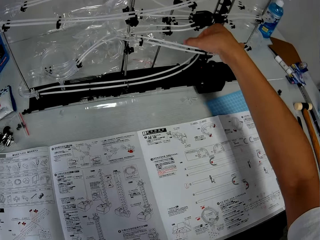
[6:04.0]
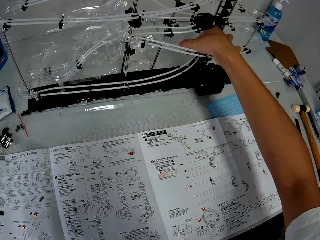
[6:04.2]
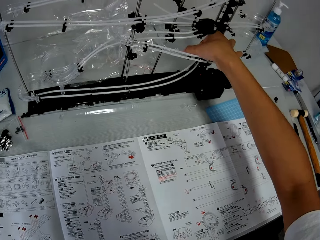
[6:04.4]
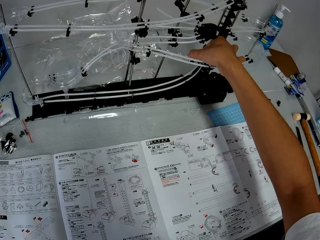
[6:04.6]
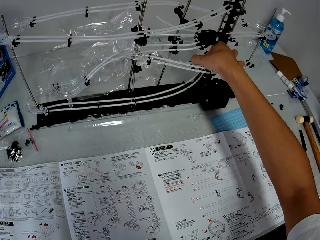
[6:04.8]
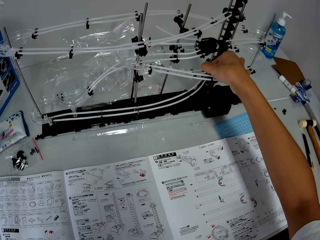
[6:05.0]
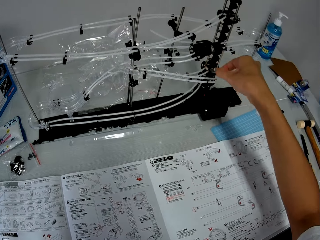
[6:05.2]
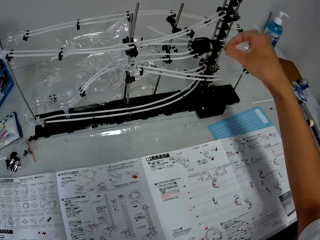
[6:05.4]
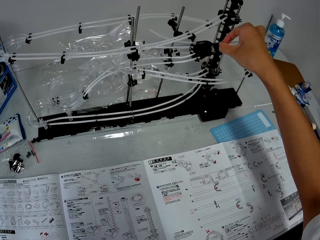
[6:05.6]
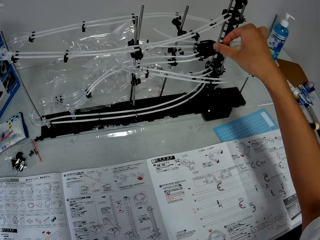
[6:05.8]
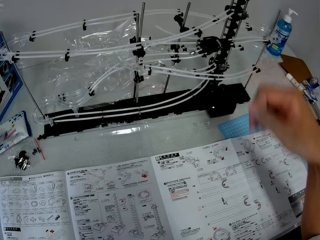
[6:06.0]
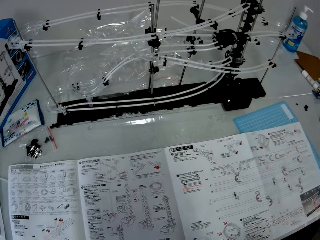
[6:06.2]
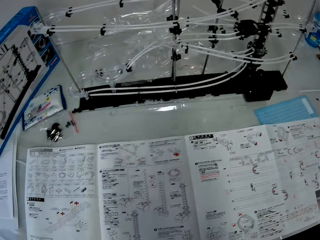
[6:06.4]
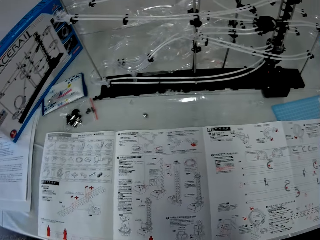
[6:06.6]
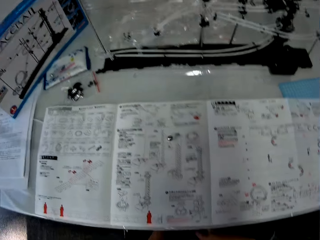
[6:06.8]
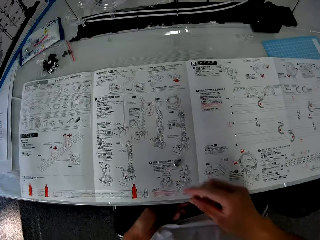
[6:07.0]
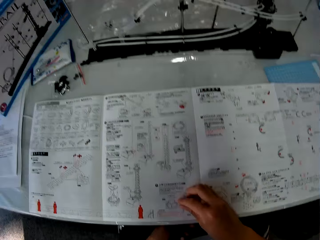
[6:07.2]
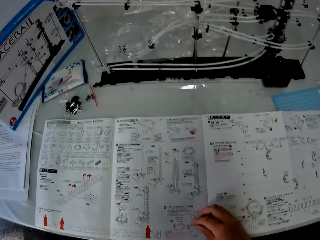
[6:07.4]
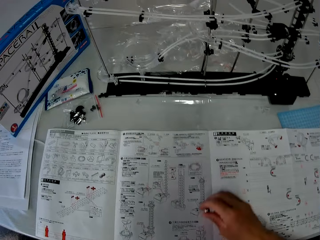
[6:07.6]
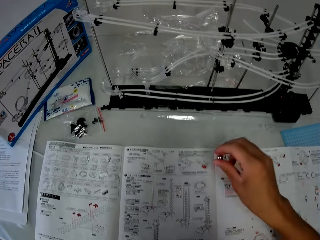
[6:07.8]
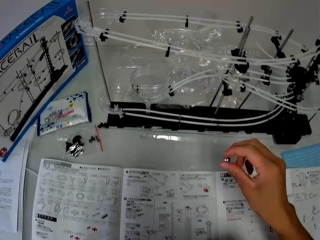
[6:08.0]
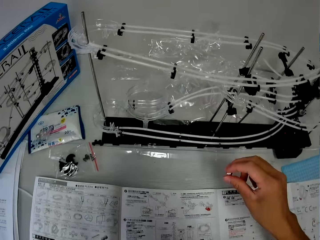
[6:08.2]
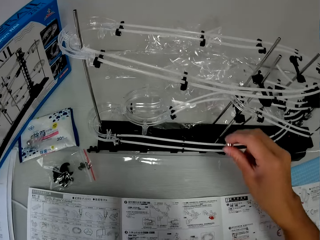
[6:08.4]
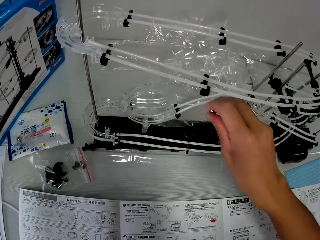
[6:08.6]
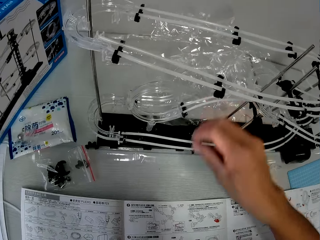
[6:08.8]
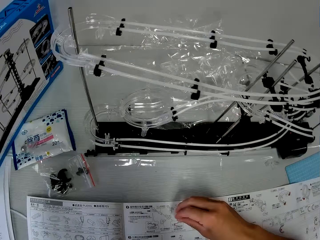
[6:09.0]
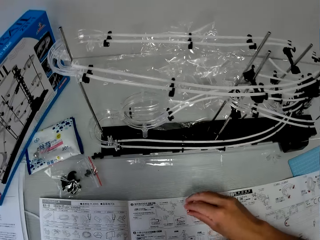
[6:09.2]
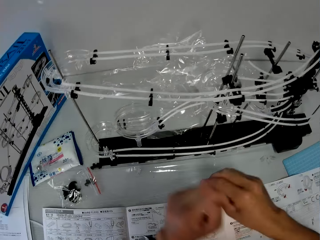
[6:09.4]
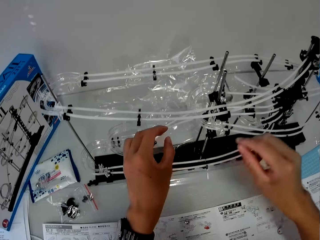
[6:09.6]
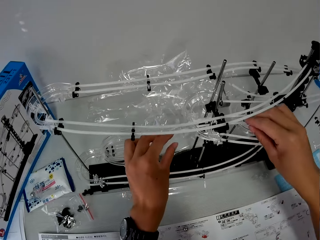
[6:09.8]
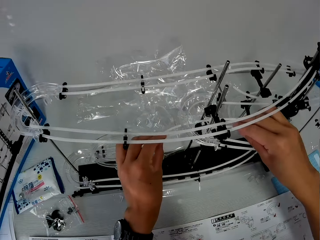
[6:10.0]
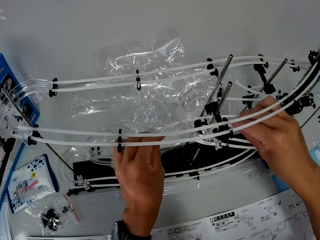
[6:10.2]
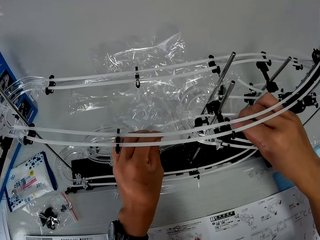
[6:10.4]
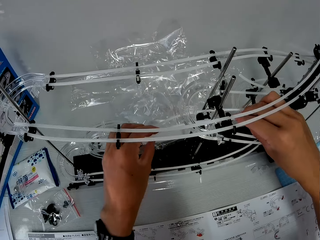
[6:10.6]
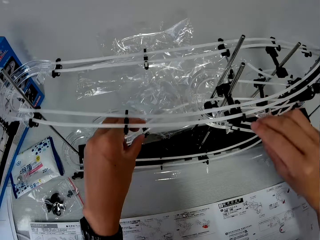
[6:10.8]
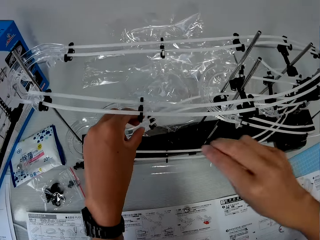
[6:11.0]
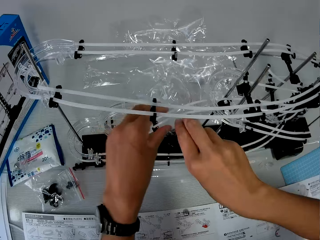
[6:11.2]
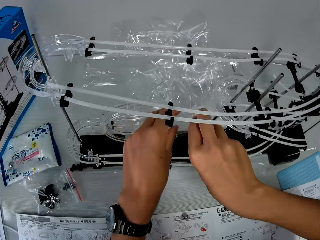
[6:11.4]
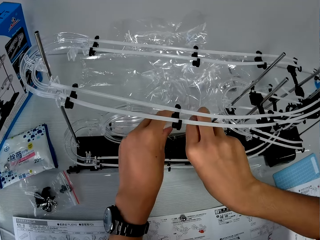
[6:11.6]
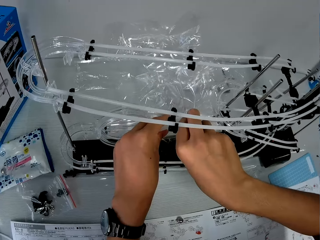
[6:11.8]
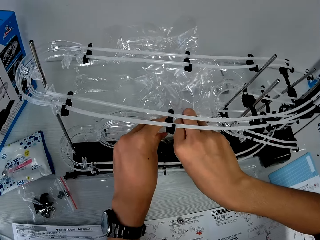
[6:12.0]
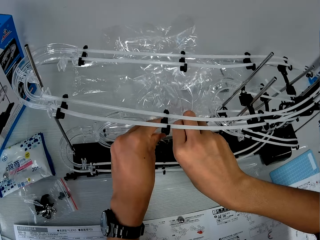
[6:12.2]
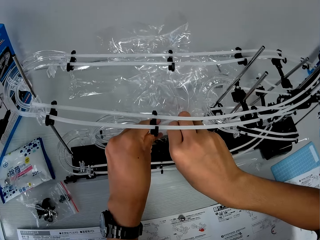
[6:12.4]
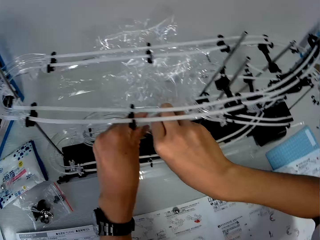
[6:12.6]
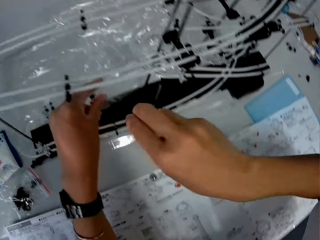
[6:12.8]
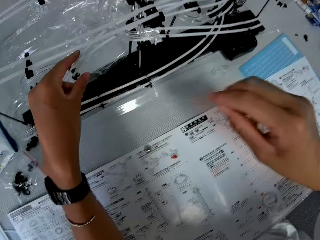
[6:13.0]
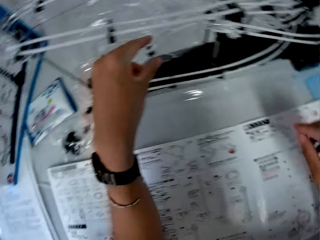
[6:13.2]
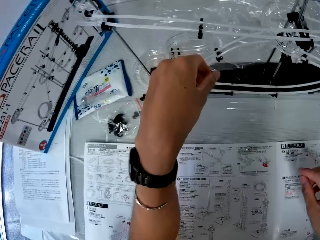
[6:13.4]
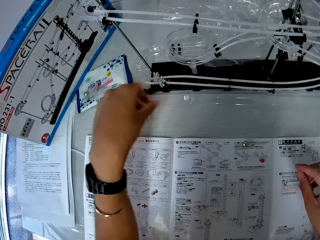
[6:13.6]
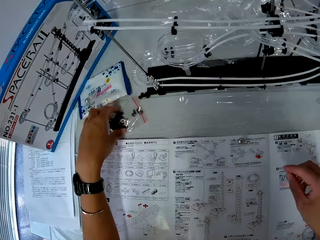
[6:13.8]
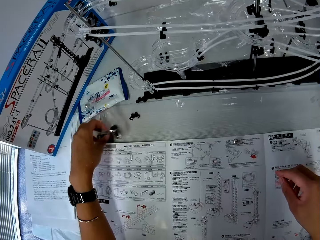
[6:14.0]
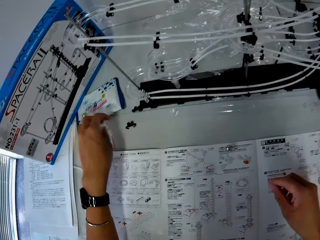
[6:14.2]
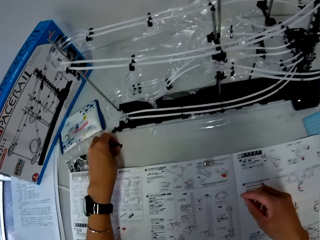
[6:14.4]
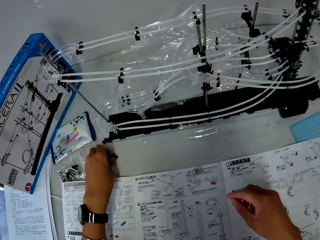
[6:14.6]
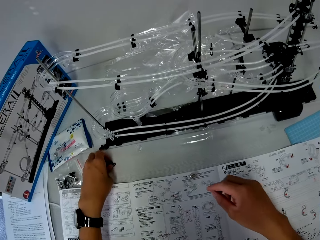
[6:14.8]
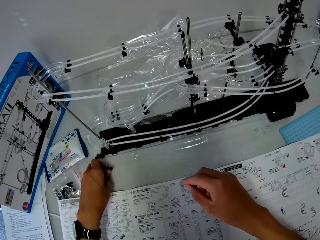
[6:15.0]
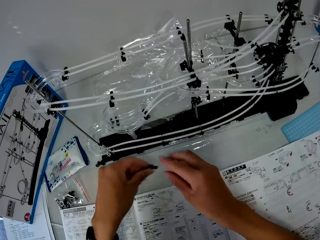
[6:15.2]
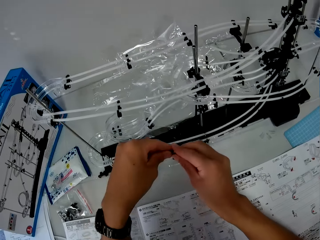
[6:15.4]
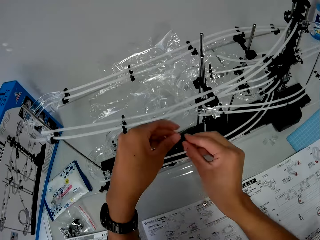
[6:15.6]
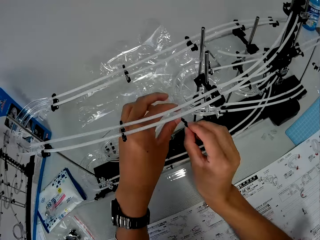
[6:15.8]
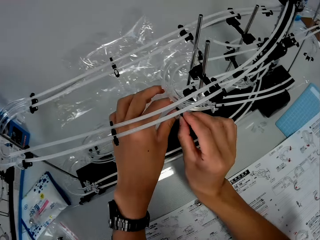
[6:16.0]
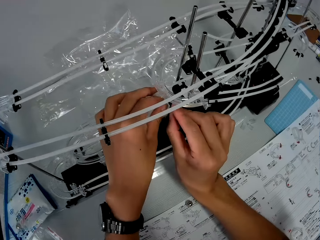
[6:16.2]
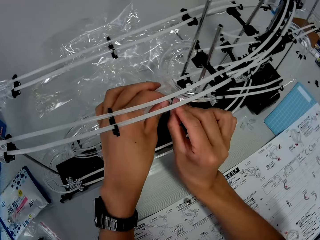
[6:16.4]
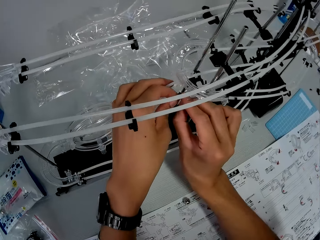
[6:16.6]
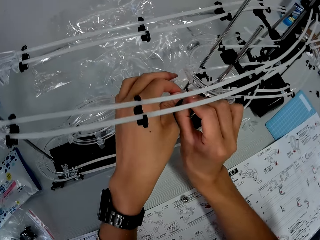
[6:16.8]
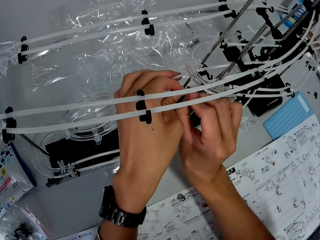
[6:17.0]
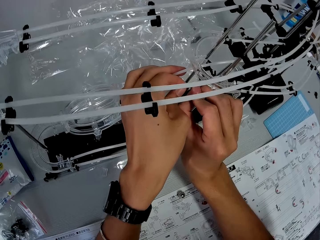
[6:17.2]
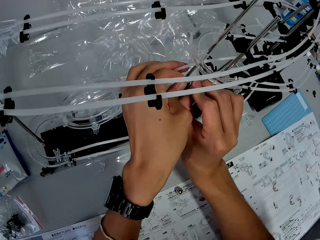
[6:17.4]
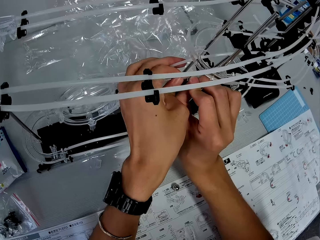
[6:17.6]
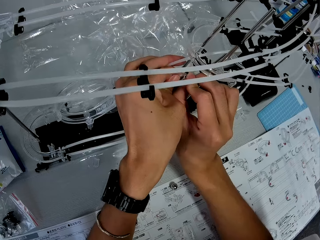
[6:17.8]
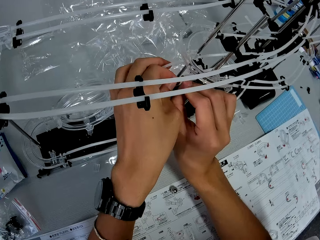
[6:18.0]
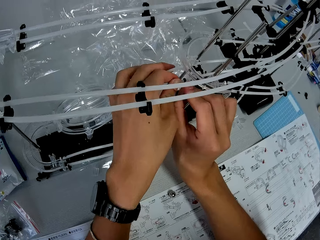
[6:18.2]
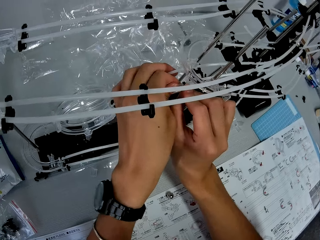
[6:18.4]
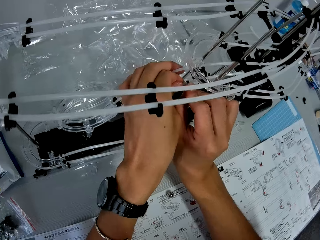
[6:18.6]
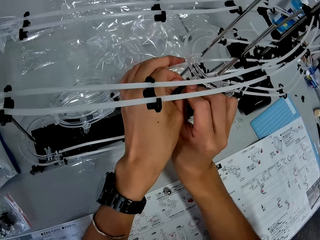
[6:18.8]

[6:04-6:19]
The camera wearer picks up the steel ball from the rails. He releases the steel ball on the rails, on the fork part. He catches the steel ball from the space rail with his left hand. He picks up the steel ball from the table with his right hand. He drops the steel ball on the table. He adjusts the rails with his hands. He moves a pack of space rail pieces on the table with his left hand. He picks up a rail stand from the table and fits the rail stand on the rails.

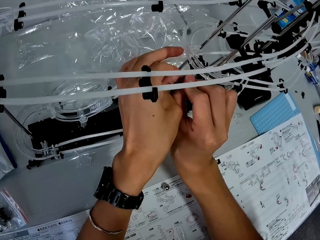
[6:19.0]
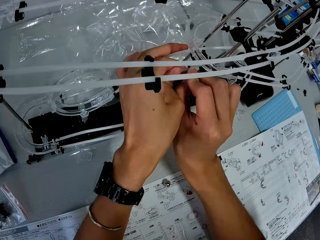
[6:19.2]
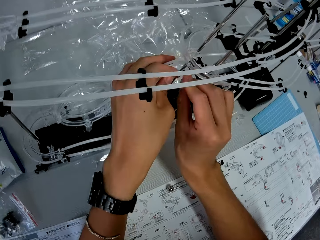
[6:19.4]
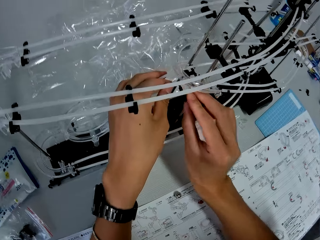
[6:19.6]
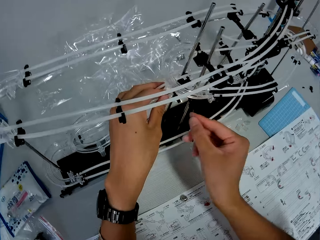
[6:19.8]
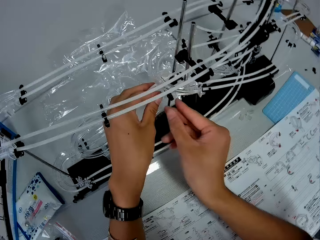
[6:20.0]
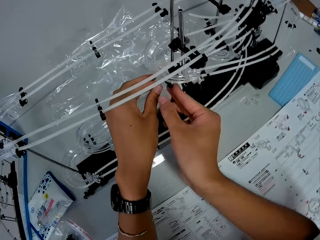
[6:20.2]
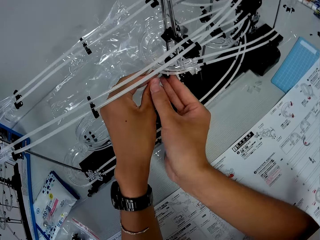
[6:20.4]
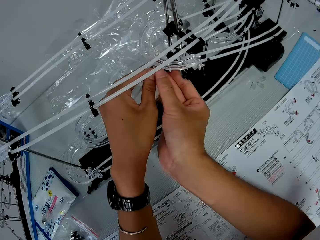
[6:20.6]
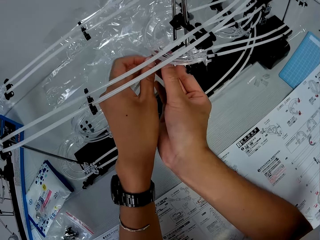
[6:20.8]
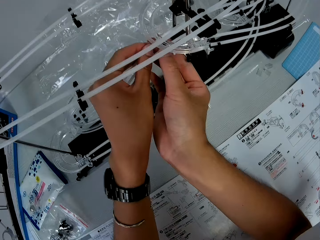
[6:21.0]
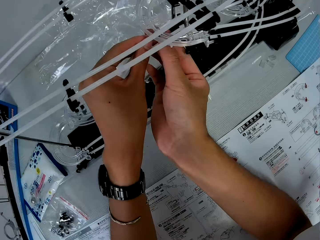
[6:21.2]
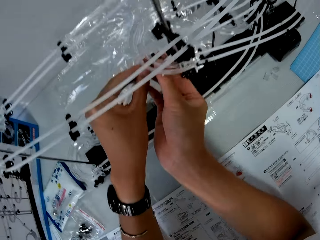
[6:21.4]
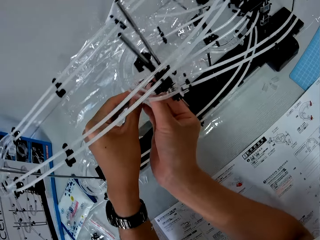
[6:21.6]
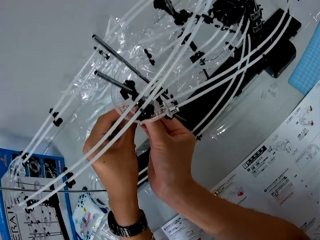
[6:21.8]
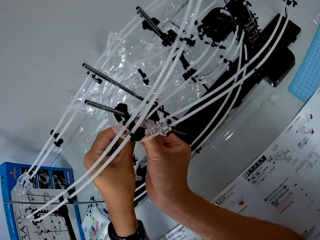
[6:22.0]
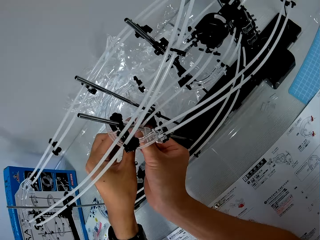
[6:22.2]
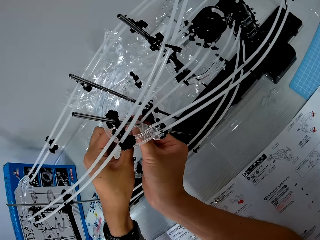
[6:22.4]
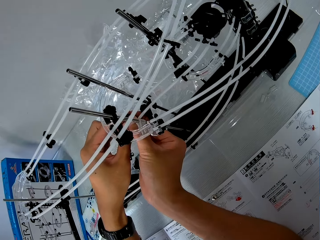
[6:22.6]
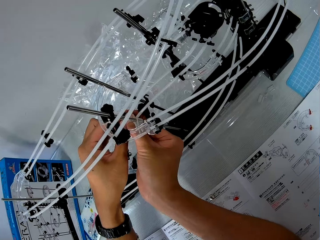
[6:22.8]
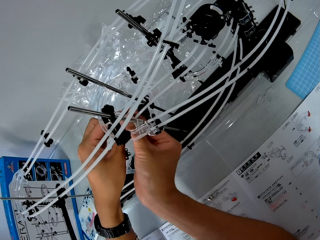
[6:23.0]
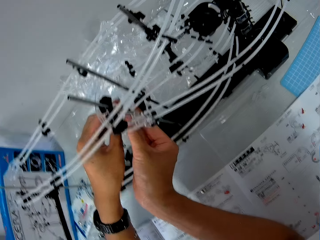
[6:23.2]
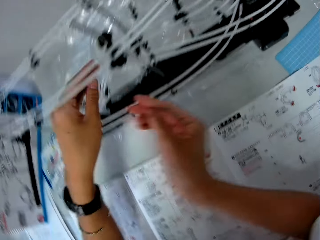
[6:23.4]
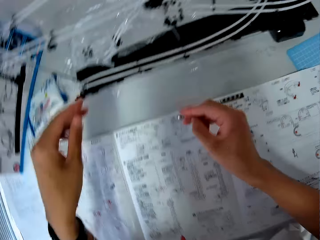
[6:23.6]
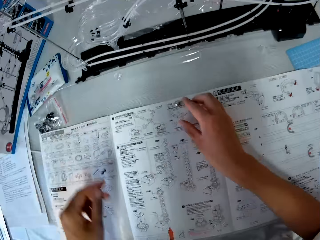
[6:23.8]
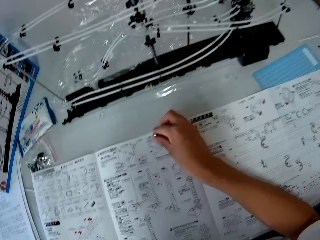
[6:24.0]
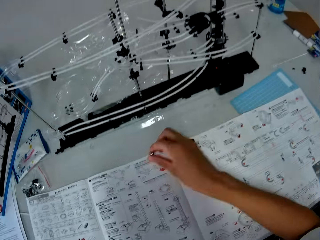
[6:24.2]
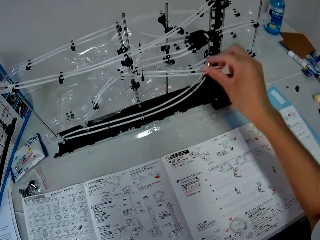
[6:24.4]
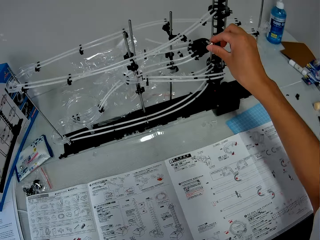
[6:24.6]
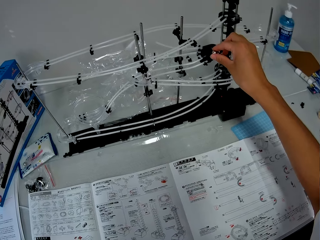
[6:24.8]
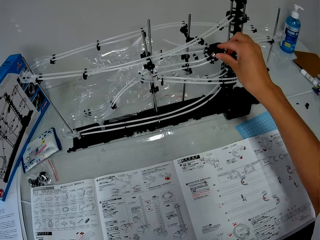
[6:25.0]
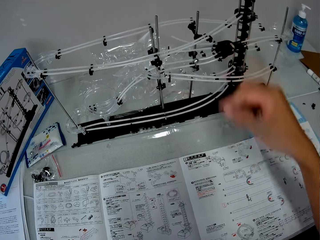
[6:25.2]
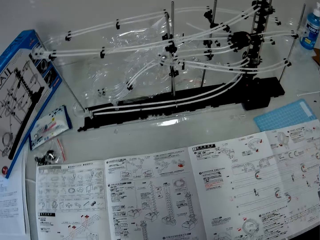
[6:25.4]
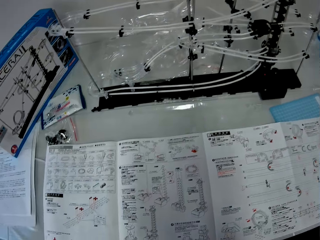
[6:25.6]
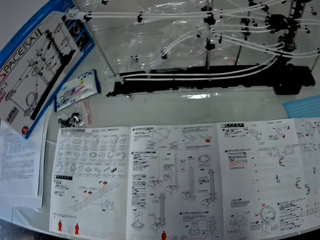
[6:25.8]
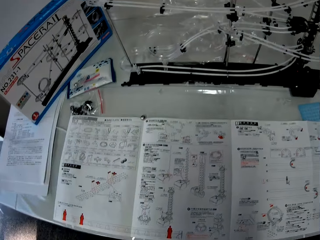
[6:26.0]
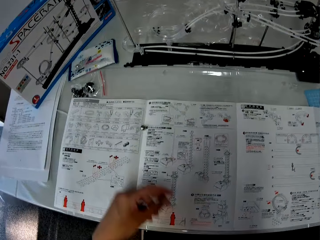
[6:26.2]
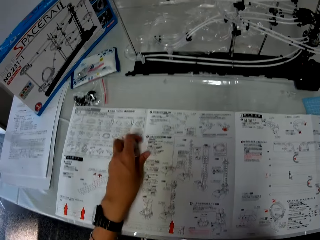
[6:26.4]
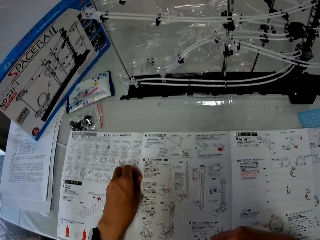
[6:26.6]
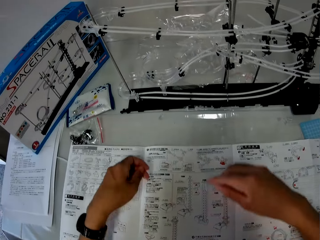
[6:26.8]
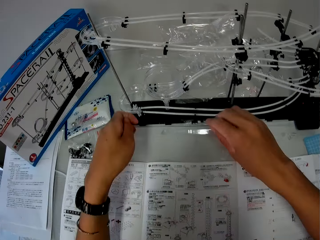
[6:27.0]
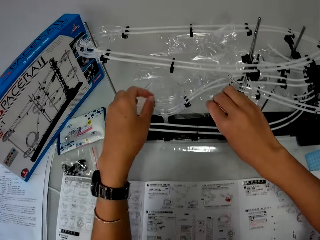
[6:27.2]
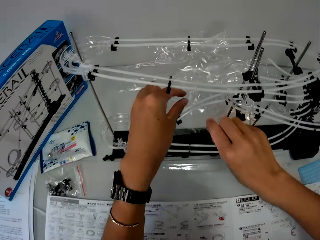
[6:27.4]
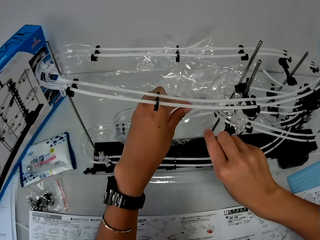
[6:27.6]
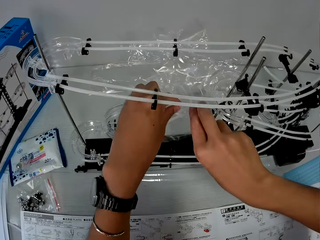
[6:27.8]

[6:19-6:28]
The camera wearer picks up the steel ball from the table. He releases the steel ball on the rails, on the fork part. He picks up the steel ball from the table with his left hand.
